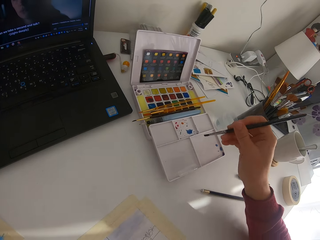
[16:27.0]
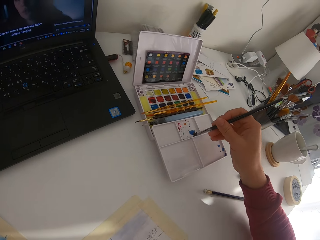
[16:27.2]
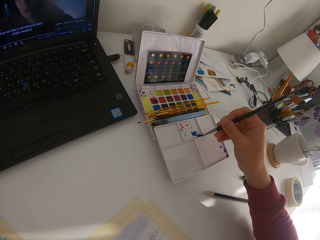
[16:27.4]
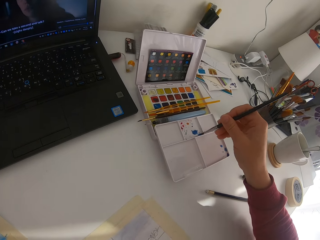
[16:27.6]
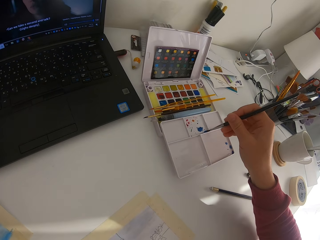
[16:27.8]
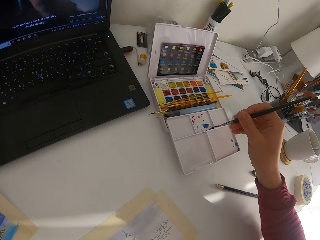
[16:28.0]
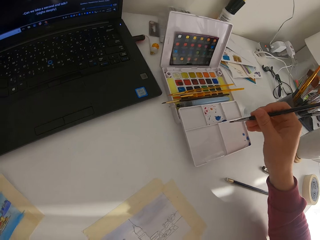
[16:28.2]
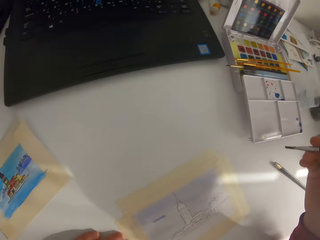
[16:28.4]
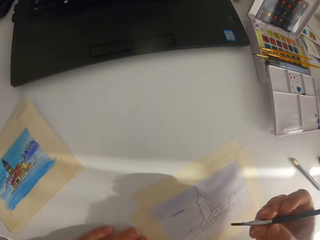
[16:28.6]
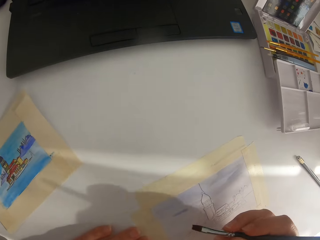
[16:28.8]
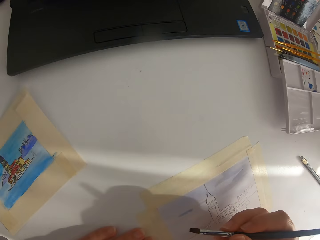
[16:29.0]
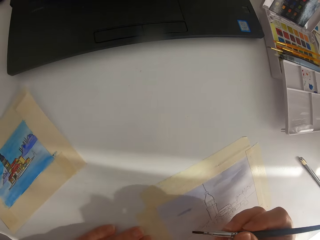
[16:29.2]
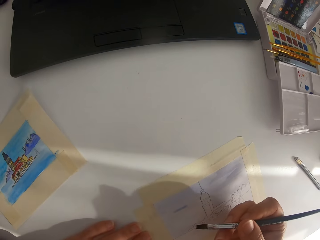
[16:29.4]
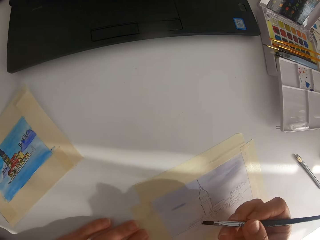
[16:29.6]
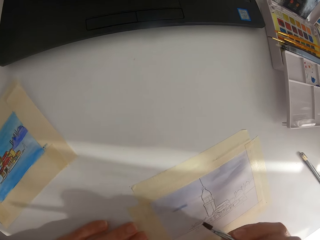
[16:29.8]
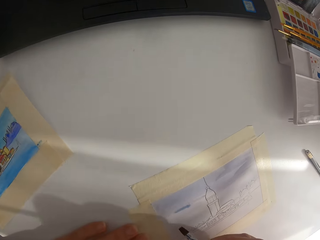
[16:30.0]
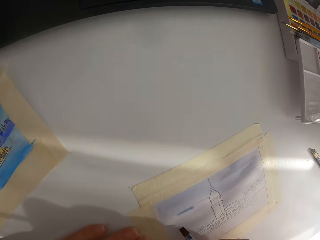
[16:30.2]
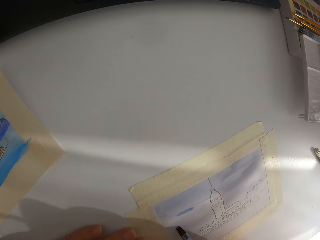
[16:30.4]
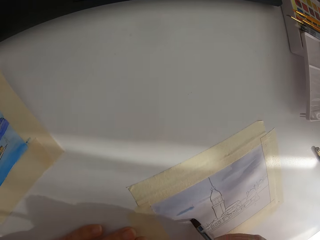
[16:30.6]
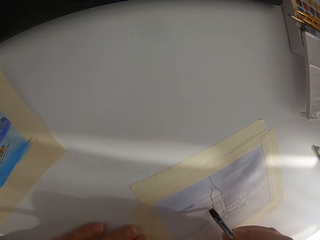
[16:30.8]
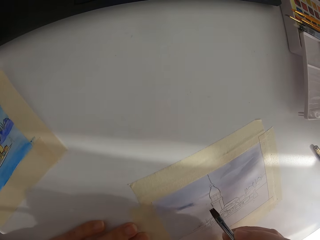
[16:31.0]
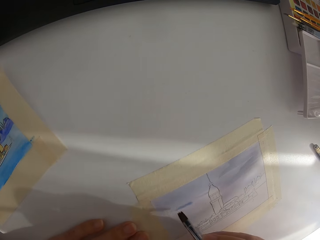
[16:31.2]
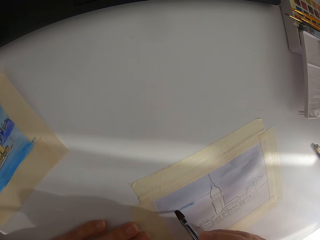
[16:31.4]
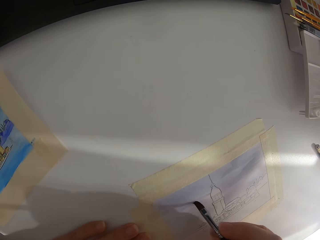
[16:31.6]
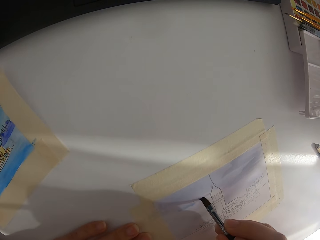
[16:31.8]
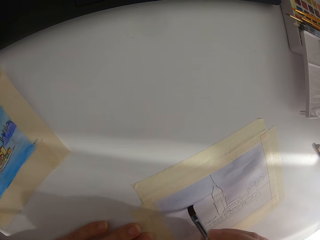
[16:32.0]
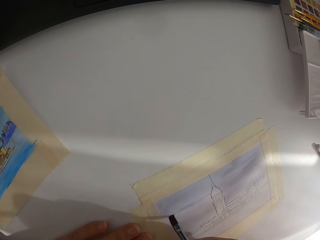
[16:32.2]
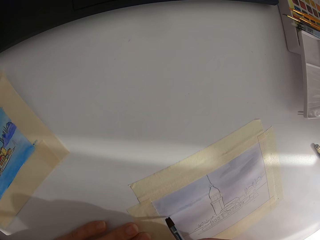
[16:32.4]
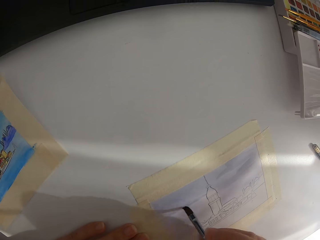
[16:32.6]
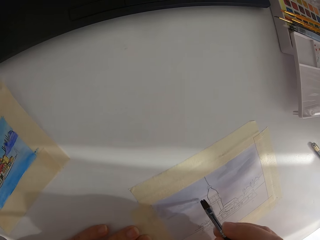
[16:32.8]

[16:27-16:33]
The camera wearer dips a brush in paint on a paint palette.

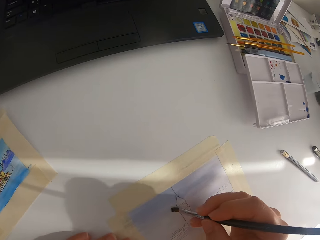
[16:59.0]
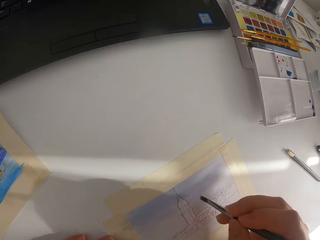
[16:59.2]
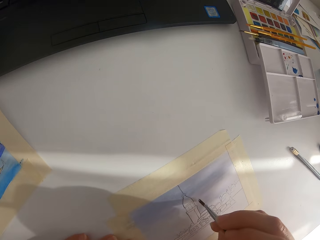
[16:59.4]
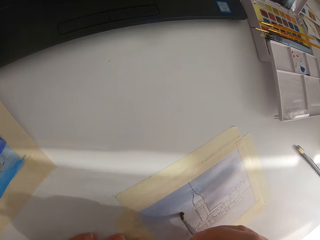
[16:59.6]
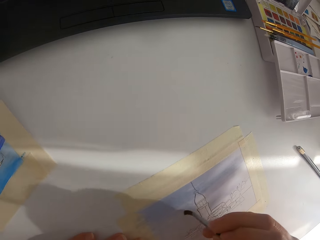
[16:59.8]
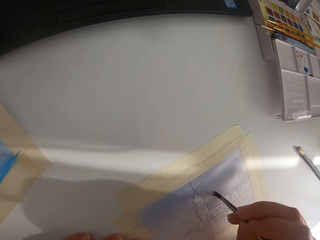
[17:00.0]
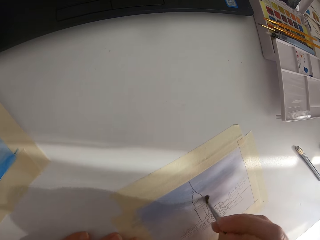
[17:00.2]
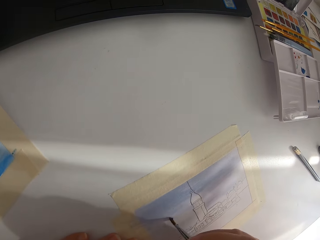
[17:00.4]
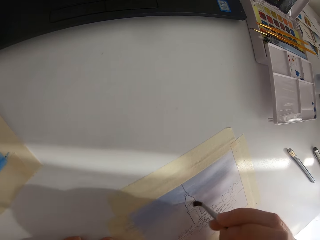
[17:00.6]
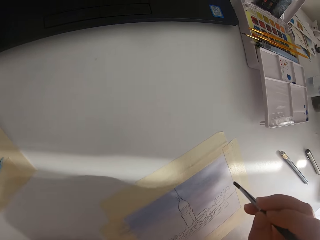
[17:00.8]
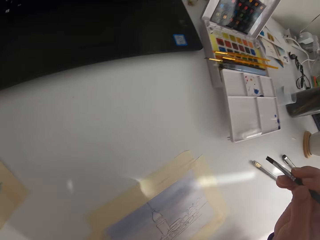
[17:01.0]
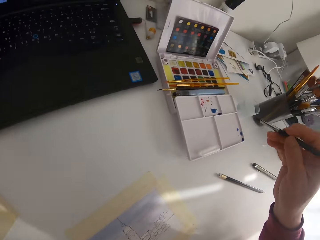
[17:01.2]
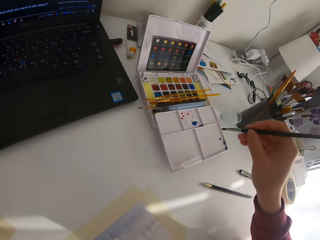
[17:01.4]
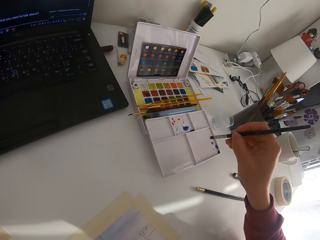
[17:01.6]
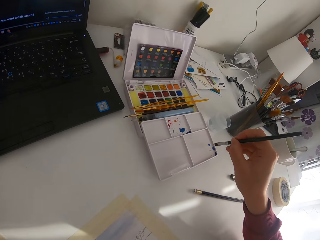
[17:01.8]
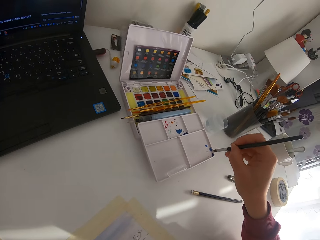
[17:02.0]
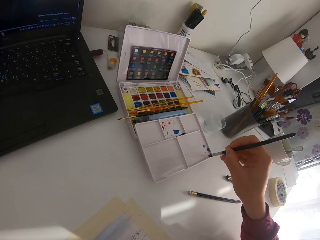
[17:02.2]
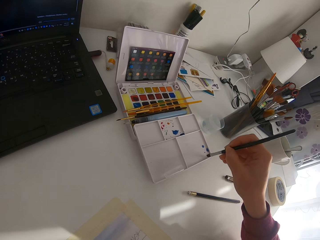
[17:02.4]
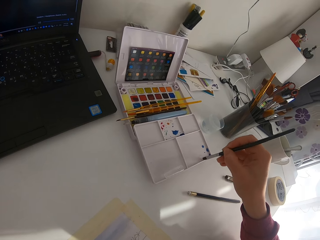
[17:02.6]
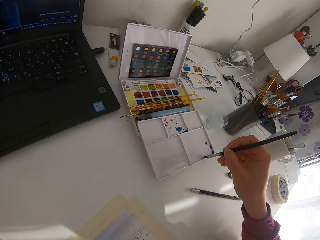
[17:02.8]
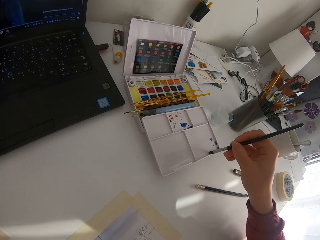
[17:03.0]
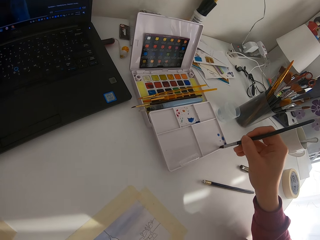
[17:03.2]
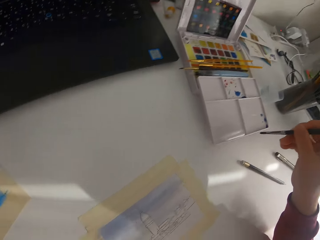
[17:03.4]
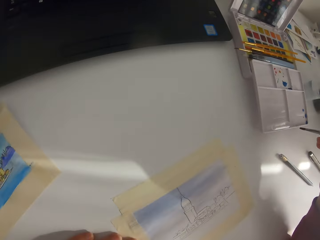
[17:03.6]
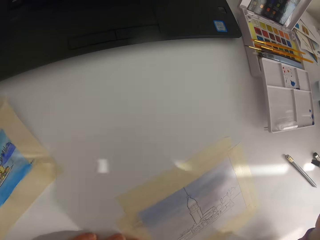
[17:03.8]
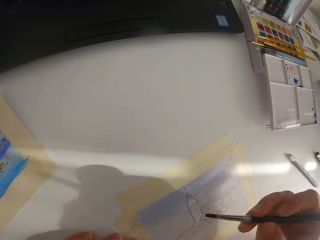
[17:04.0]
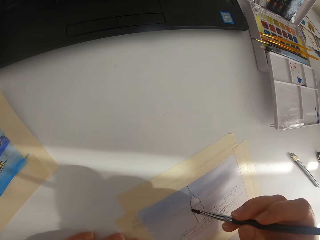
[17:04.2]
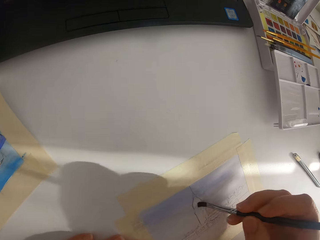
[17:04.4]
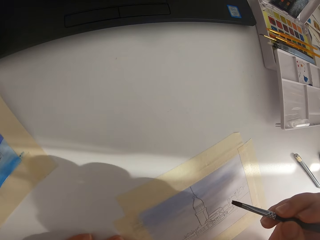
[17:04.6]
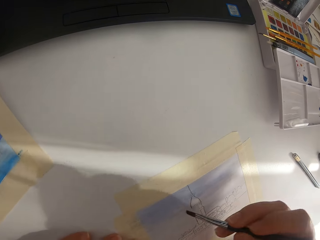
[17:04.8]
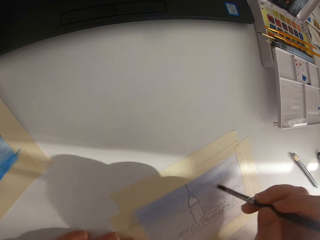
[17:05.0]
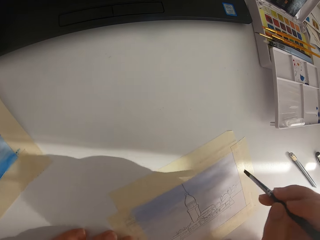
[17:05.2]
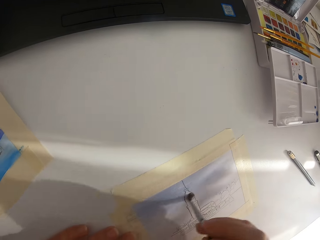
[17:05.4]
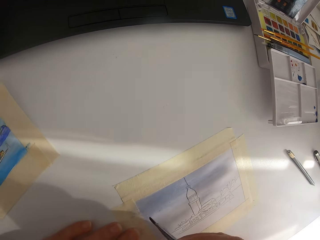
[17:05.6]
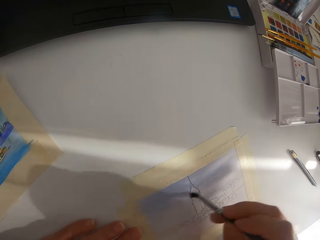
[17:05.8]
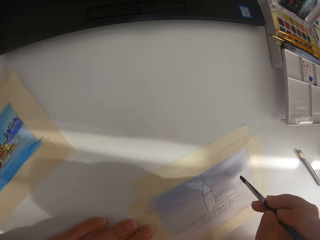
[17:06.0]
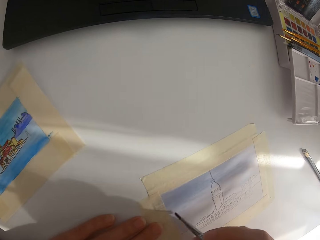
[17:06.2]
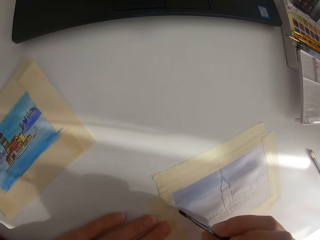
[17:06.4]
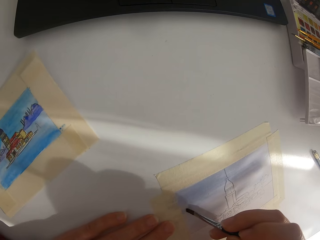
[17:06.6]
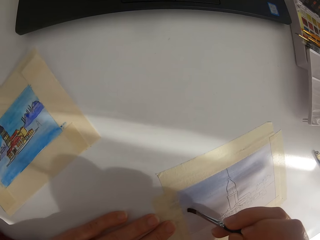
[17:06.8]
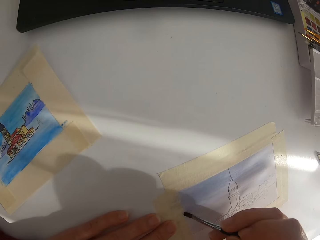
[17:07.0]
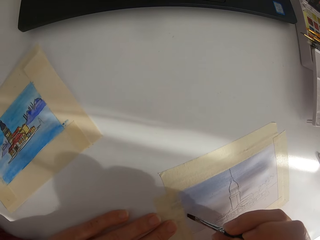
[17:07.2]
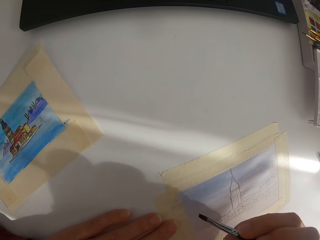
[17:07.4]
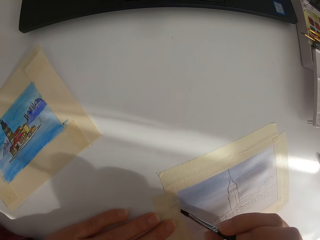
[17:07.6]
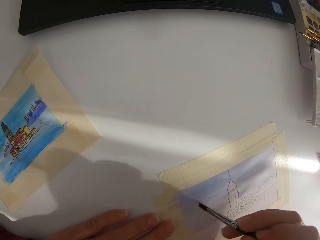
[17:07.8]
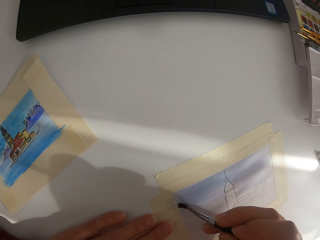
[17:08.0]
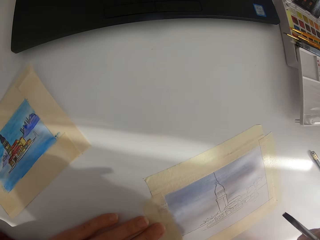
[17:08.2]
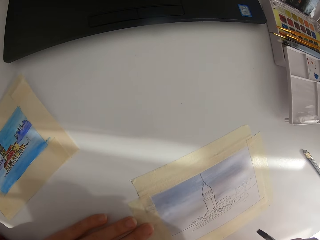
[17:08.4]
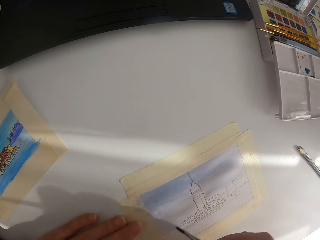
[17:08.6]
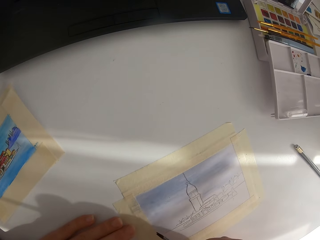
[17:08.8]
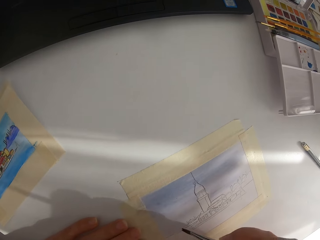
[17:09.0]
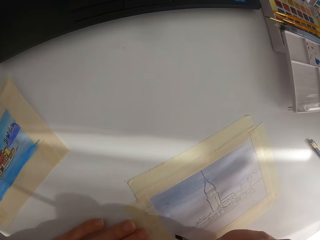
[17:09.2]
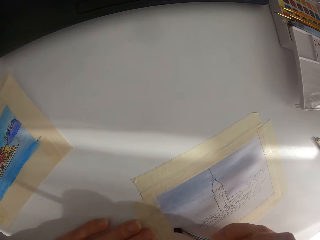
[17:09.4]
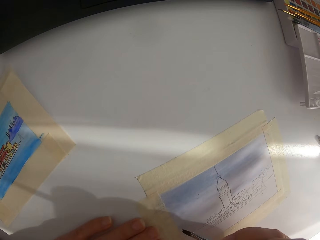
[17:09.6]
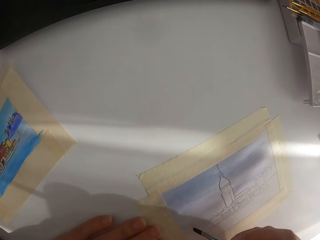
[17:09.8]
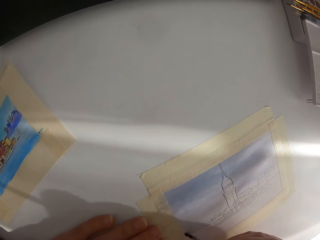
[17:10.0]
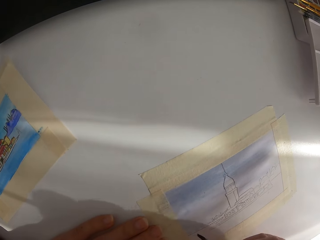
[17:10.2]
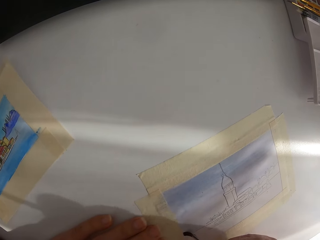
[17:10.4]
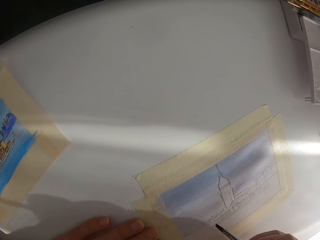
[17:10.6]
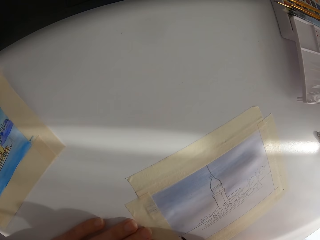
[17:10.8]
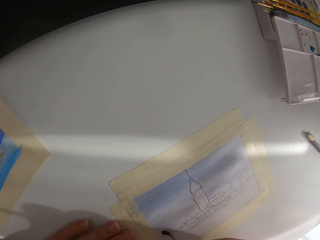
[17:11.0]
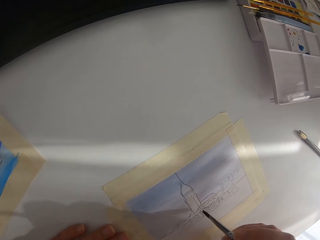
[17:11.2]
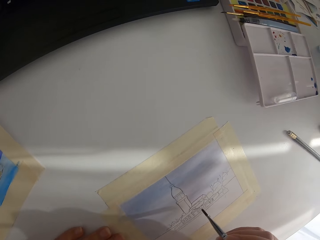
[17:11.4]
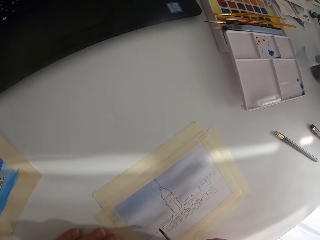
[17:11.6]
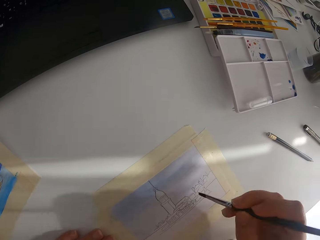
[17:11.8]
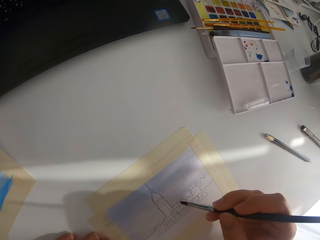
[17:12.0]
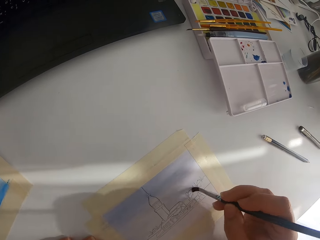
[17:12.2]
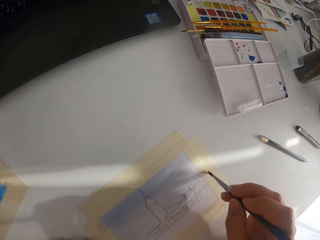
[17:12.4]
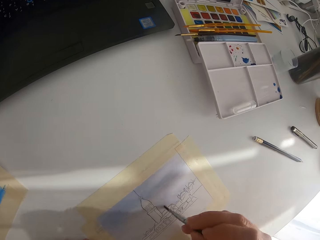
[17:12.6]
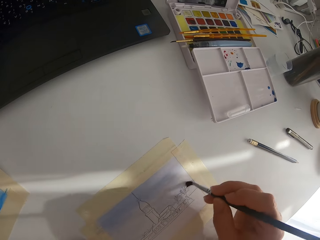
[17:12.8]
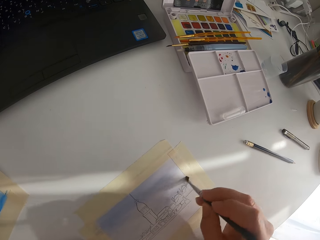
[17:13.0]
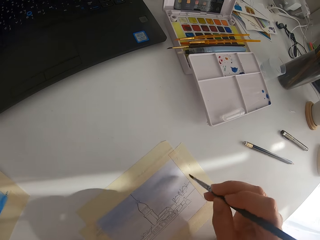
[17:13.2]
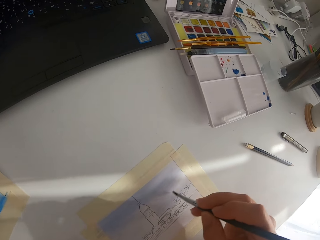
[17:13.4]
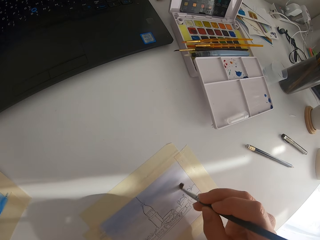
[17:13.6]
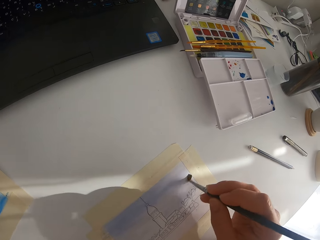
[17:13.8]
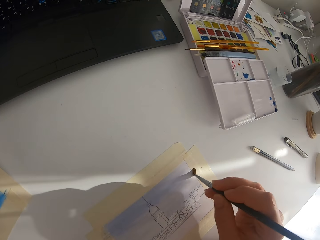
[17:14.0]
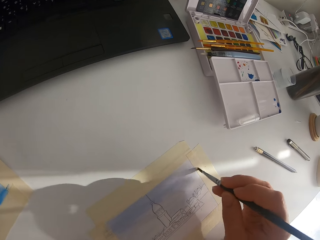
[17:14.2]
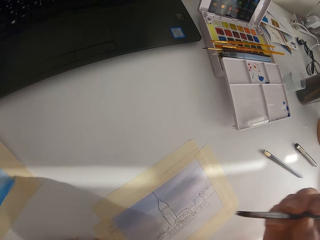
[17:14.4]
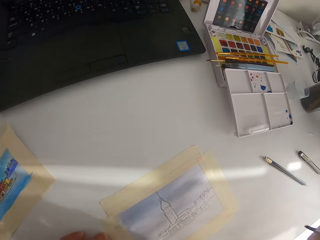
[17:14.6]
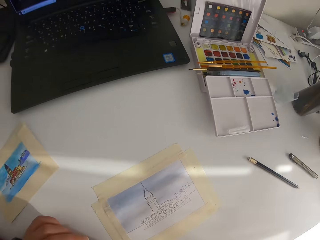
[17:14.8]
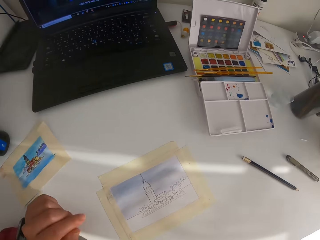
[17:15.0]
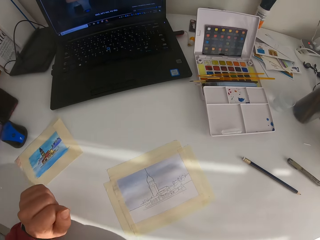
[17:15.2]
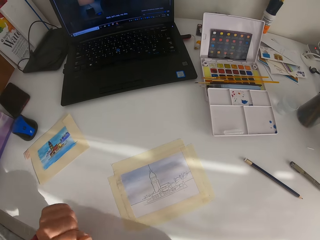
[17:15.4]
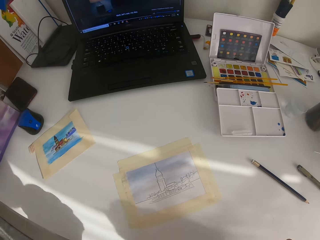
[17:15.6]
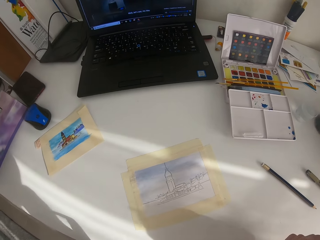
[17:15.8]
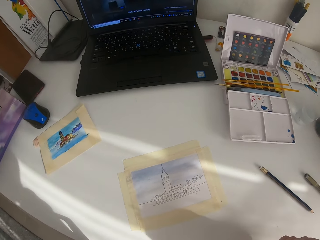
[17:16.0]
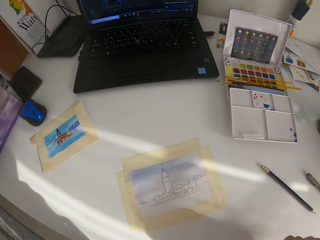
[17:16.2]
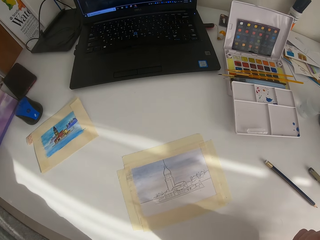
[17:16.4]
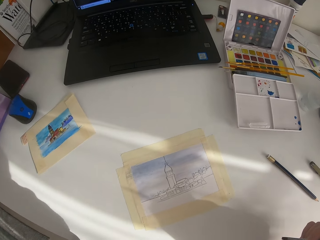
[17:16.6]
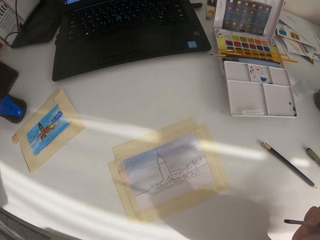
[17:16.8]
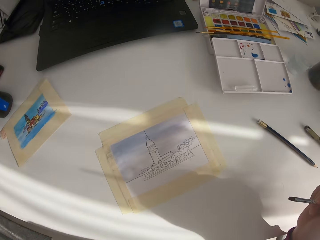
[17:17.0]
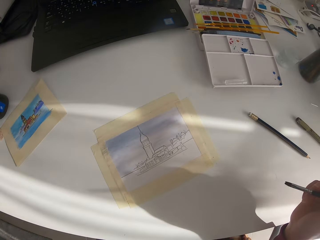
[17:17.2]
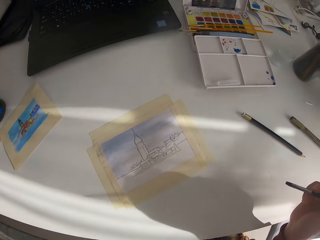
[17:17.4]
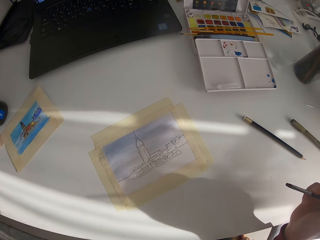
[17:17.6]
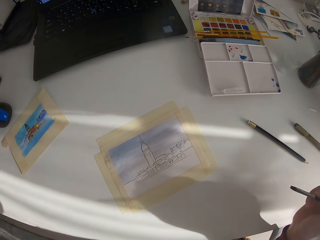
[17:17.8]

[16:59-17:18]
The camera wearer paints on the paper. They dip the brush in paint on the paint palette. They paint on the paper.
